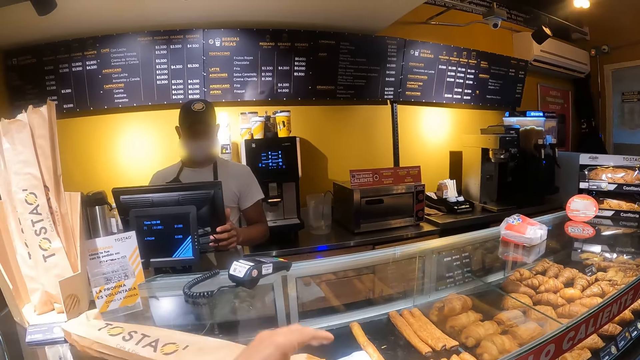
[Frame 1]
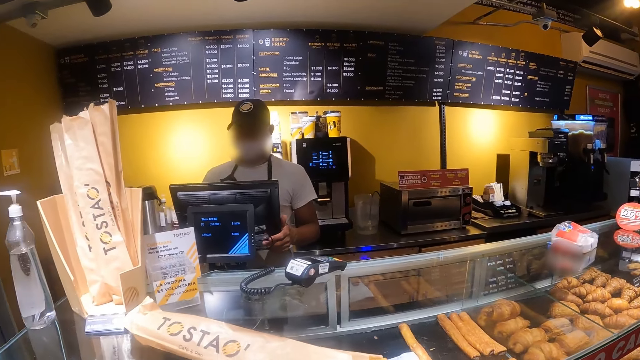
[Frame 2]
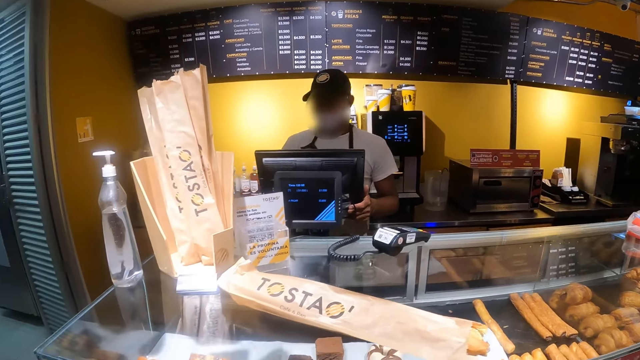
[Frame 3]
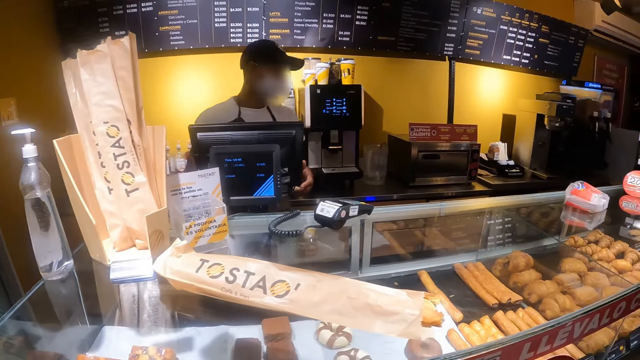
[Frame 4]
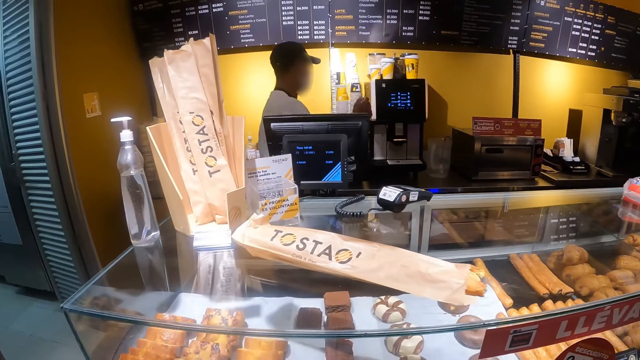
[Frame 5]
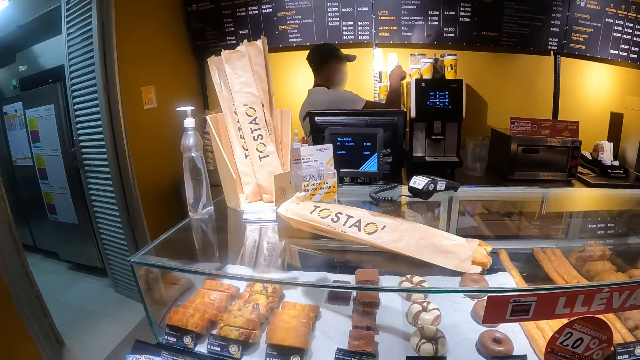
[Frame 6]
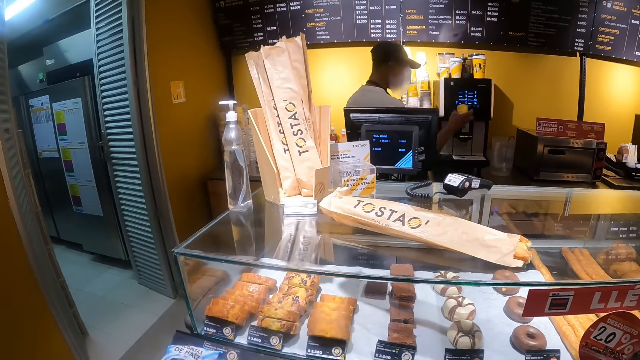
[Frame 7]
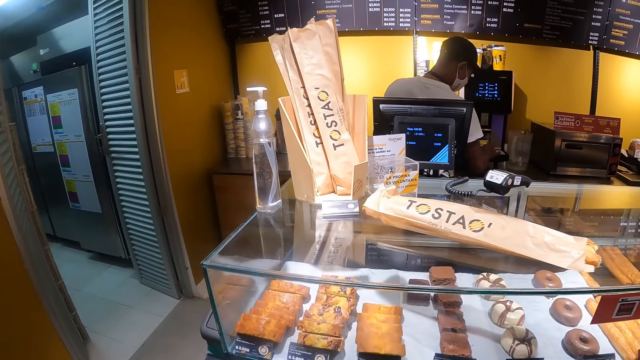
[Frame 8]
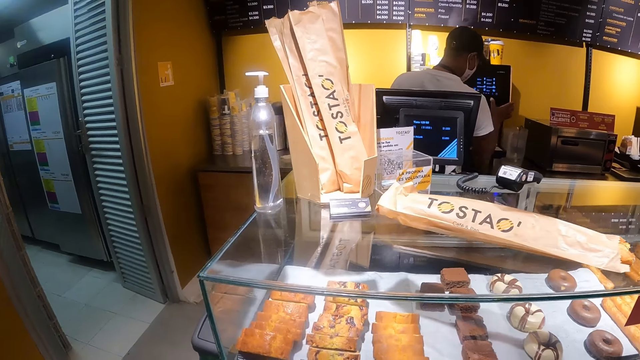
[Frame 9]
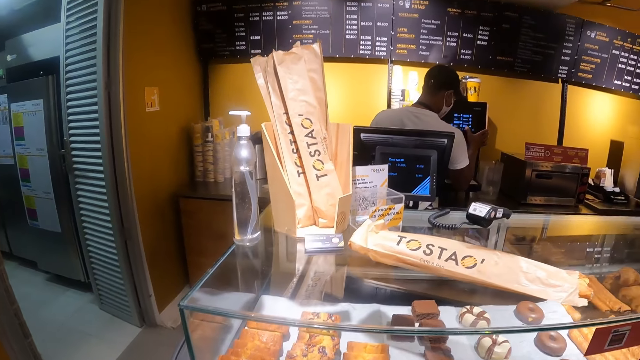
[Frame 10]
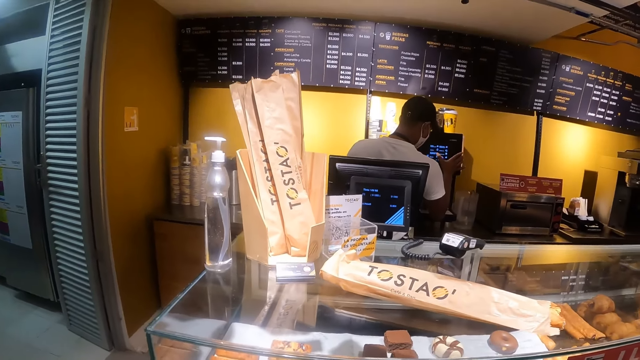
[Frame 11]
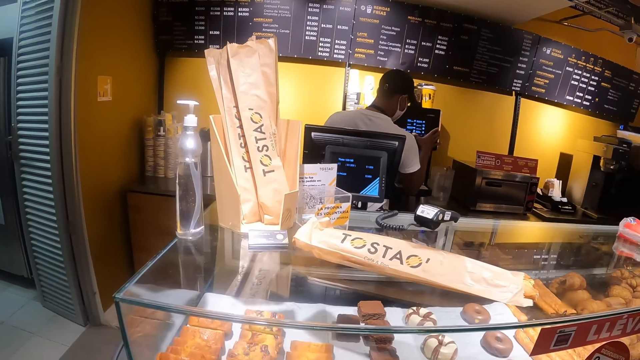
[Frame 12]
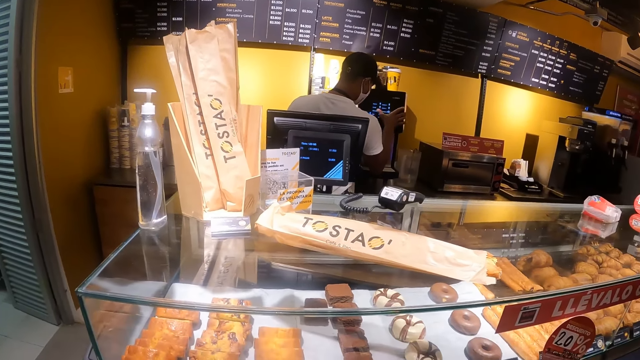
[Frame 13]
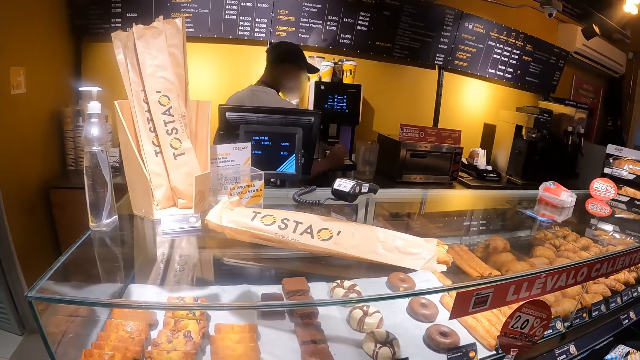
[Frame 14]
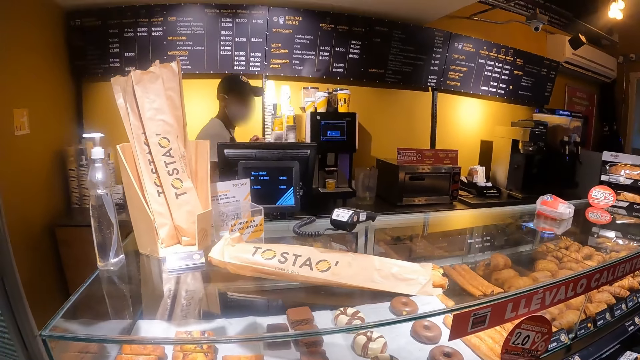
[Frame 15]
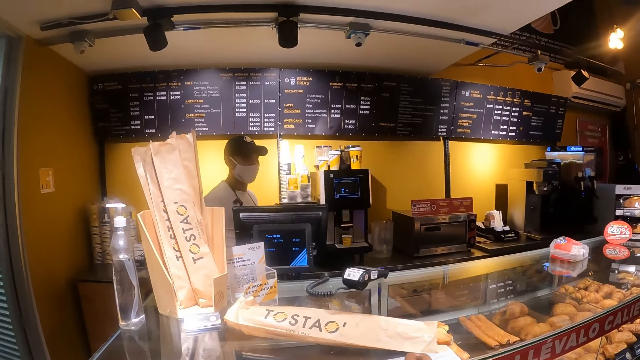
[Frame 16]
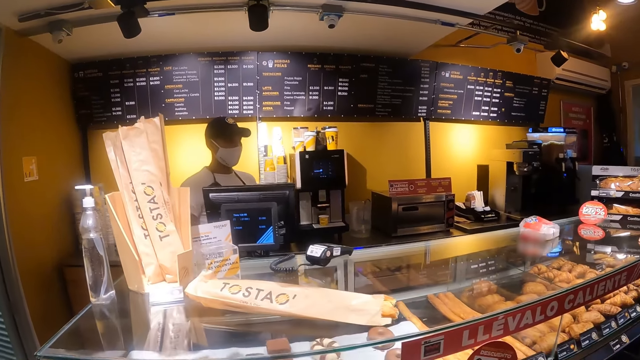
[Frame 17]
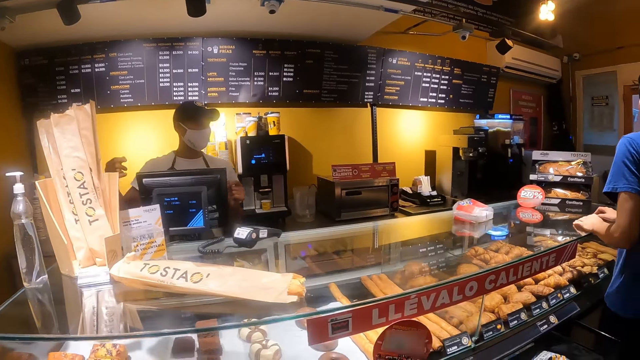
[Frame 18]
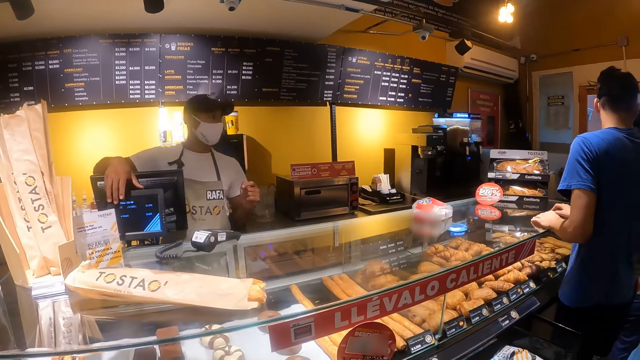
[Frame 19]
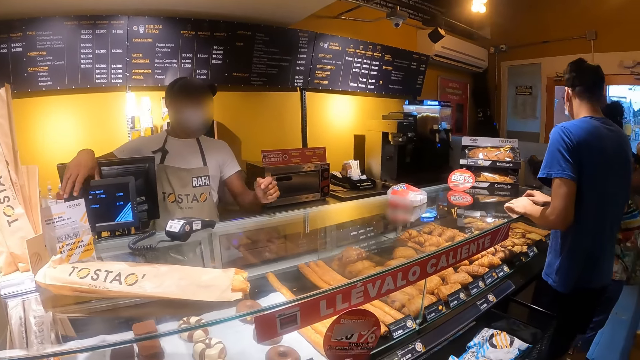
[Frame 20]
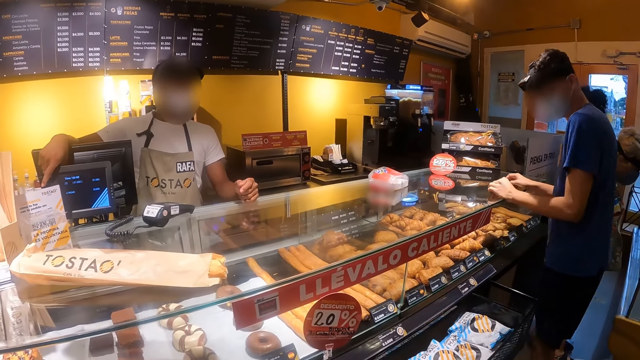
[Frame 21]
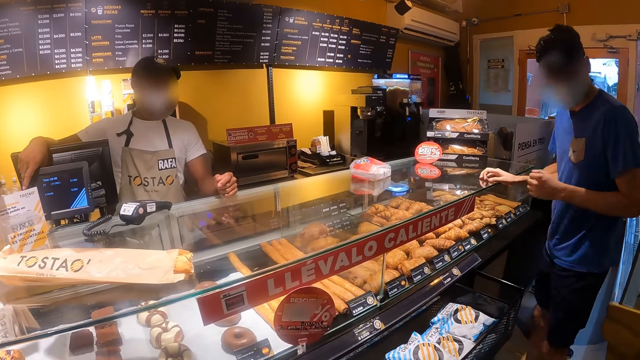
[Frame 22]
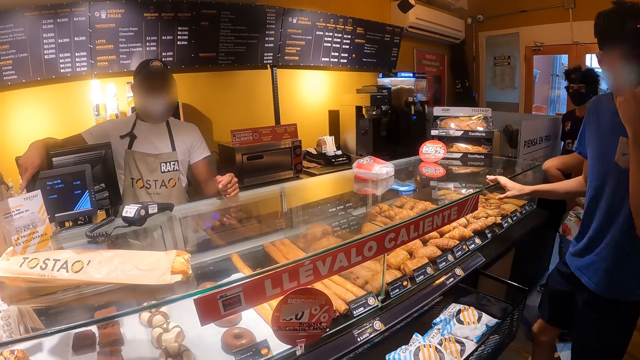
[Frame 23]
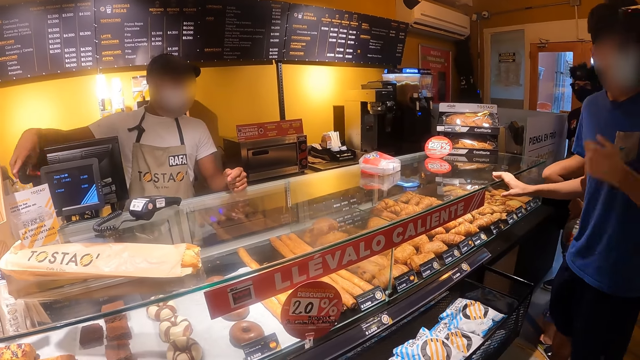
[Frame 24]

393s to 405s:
The camera wearer looks at a cashier. They place a paper on the counter. The cashier places a cup on the coffee machine. The cashier presses the coffee machine. The camera wearer looks around the room. They look at the cashier. They look at a man.

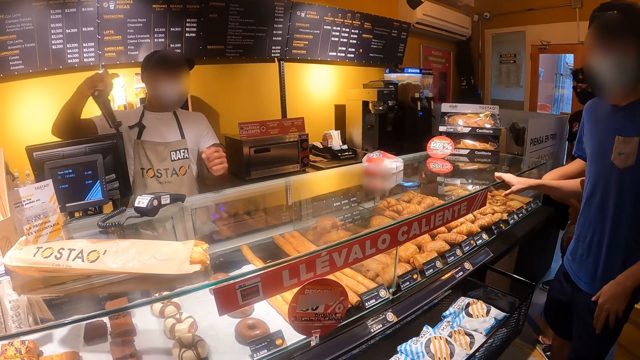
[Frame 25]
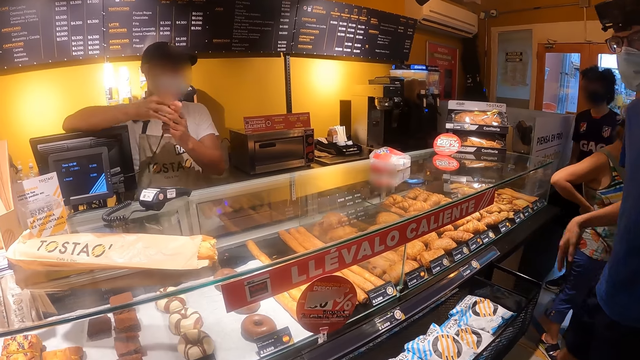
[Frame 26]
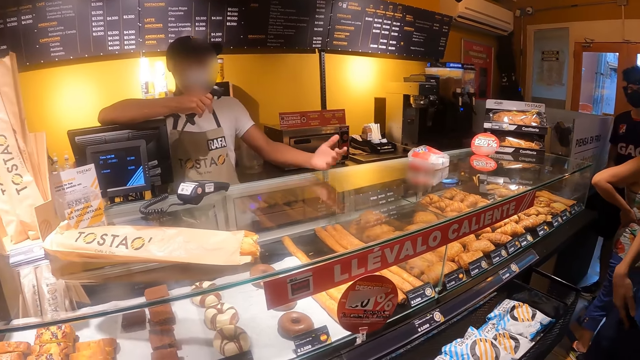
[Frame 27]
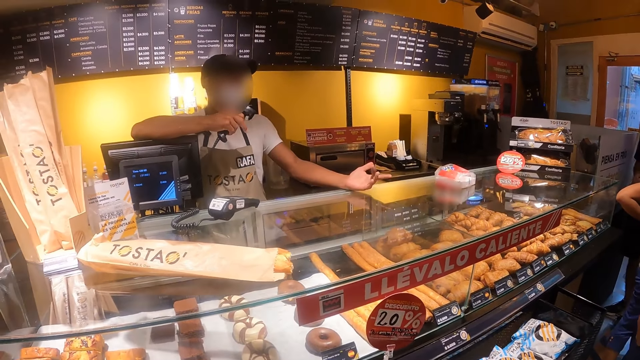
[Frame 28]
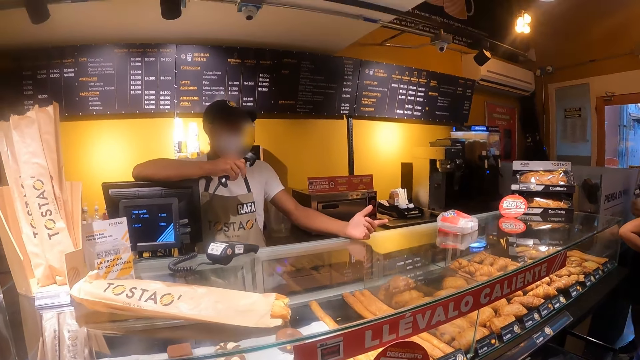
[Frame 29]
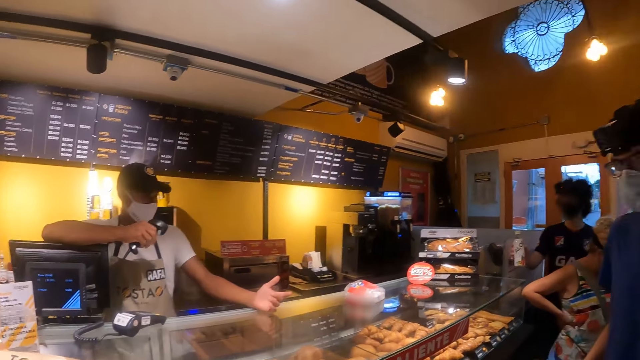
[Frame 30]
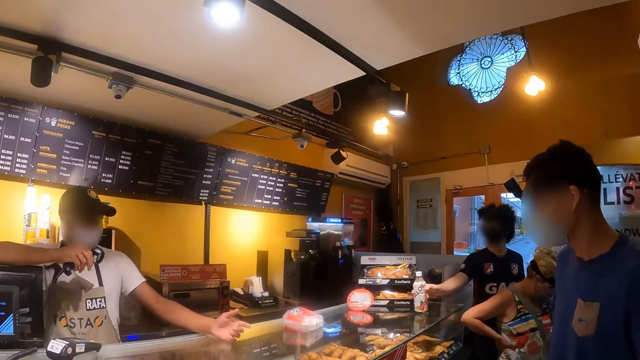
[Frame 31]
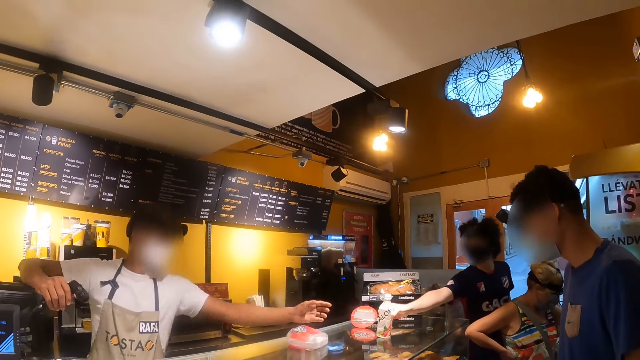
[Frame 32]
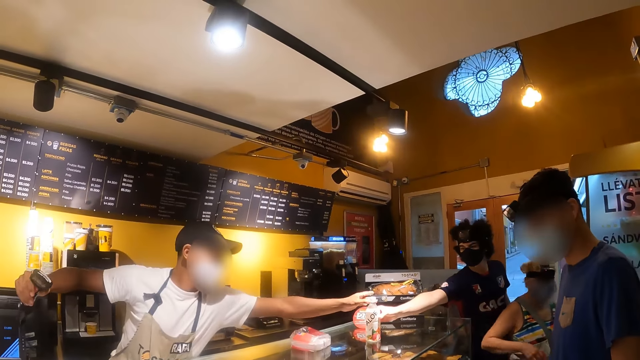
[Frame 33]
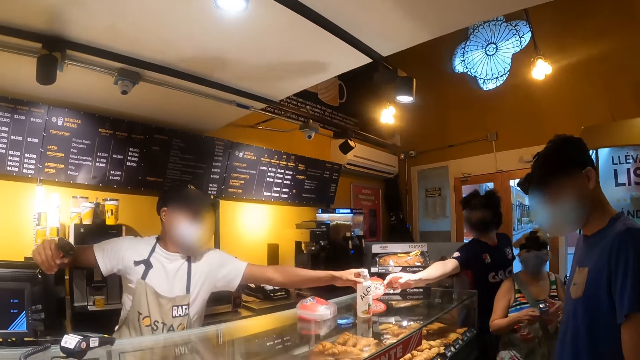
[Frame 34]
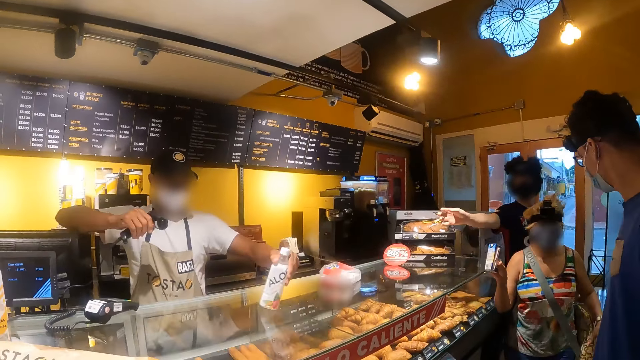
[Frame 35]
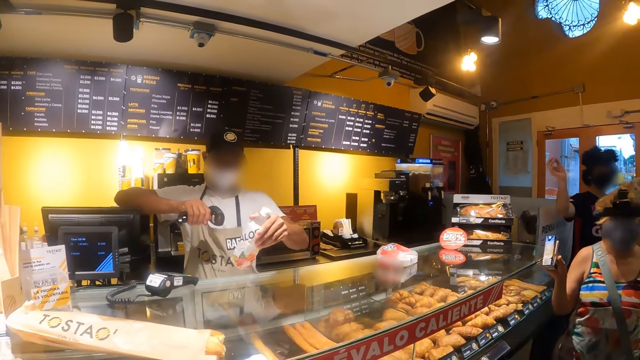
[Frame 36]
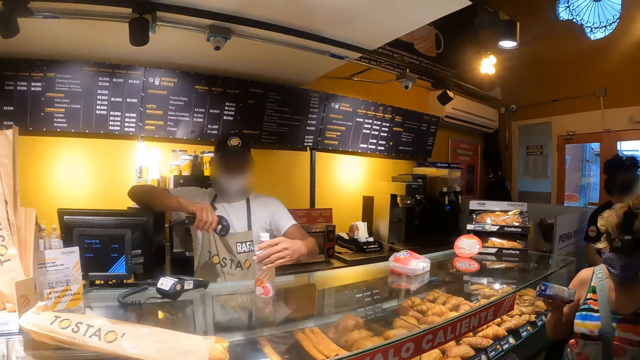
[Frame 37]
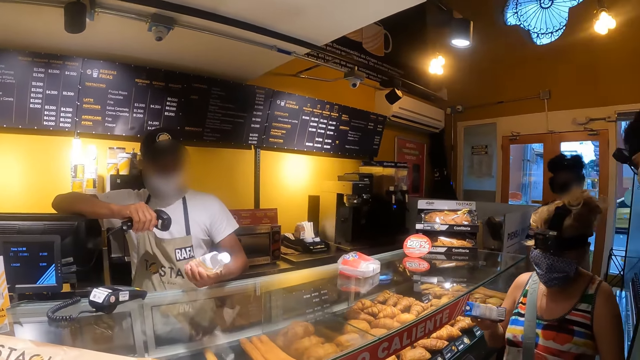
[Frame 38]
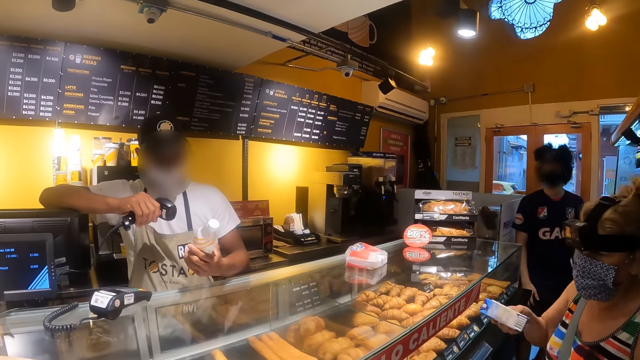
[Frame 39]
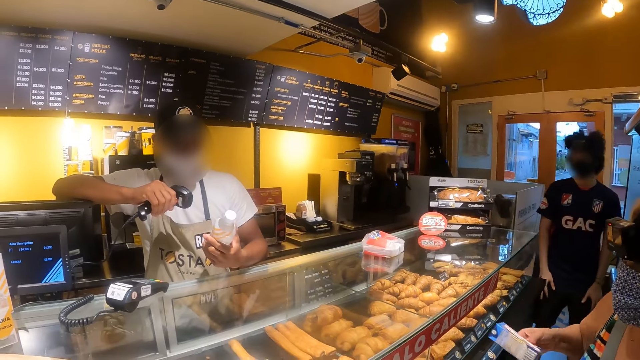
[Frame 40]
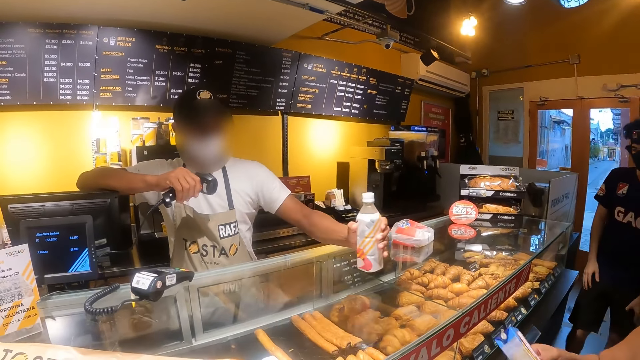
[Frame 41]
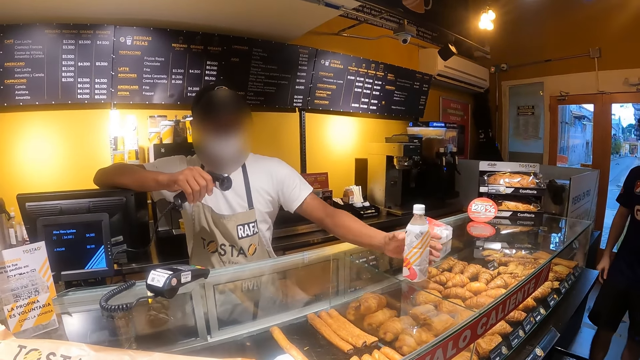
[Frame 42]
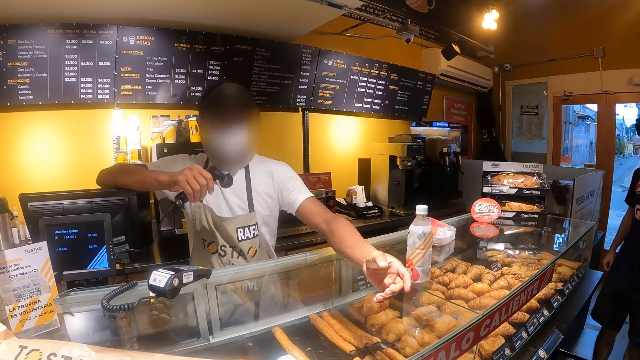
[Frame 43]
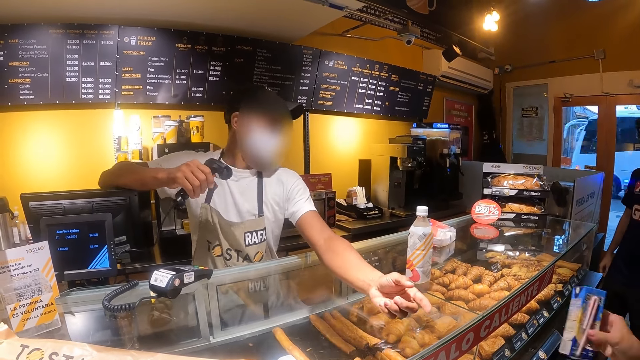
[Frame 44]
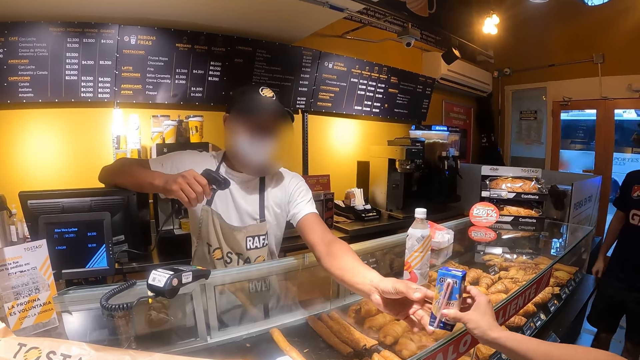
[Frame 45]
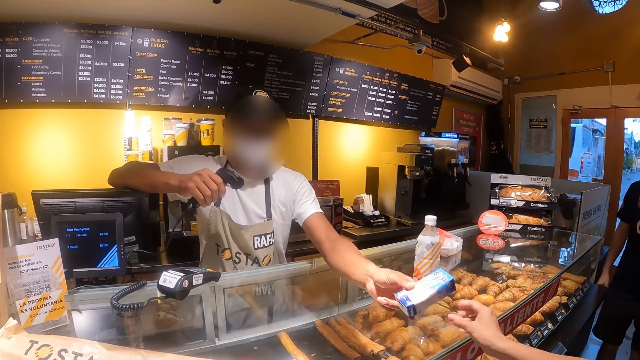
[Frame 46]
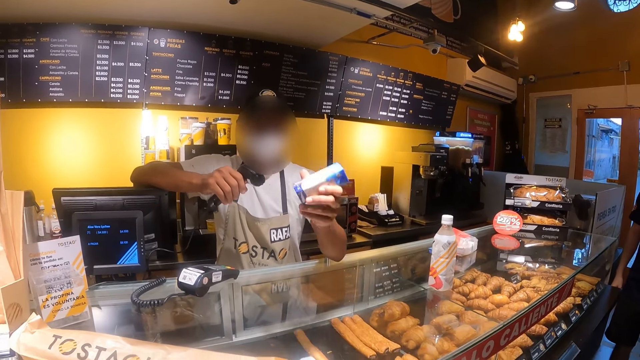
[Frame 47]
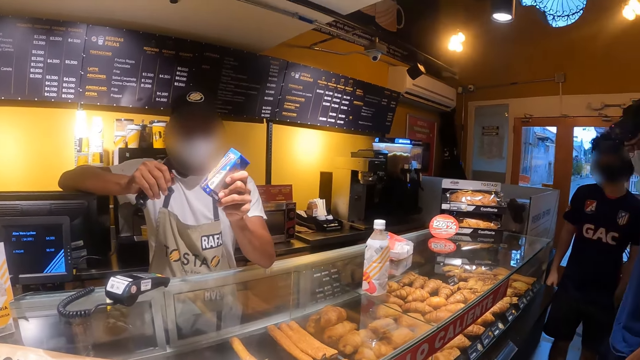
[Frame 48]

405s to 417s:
A cashier holds a barcode reader. The cashier gestures out with his hand. The cashier picks a bottle from a man. The cashier scans the bottle with the barcode reader. The camera wearer looks at a woman. The woman shakes a juice box. The camera wearer looks at the cashier. The cashier places the bottle on the counter. The woman gives the cashier the juice box.
